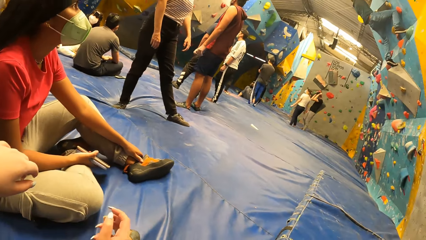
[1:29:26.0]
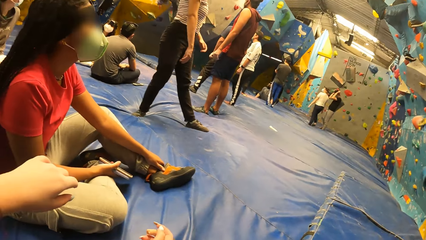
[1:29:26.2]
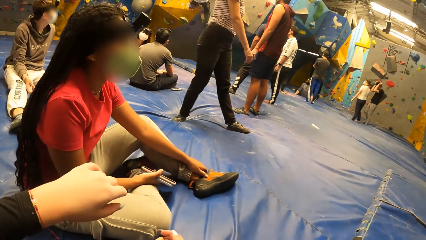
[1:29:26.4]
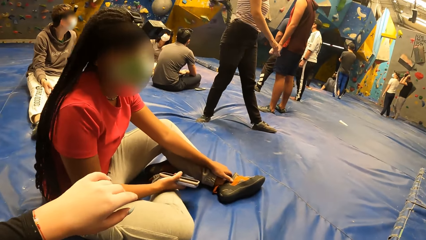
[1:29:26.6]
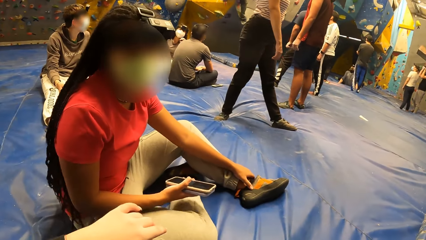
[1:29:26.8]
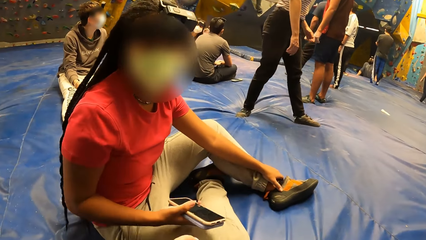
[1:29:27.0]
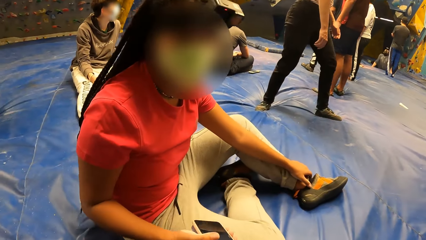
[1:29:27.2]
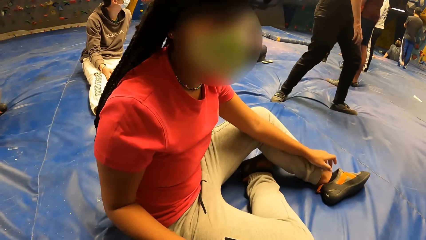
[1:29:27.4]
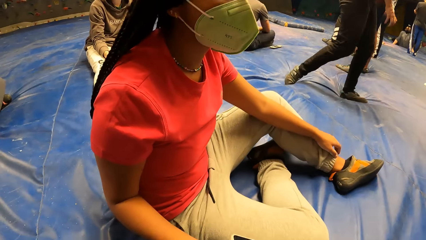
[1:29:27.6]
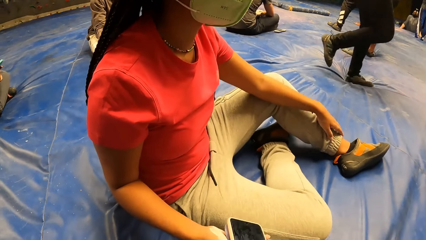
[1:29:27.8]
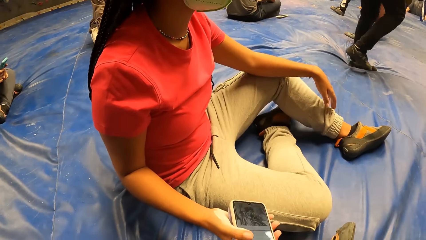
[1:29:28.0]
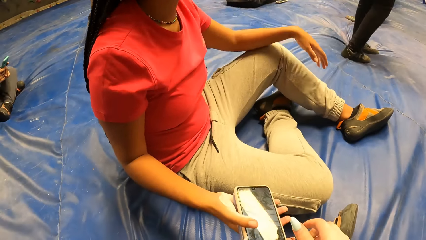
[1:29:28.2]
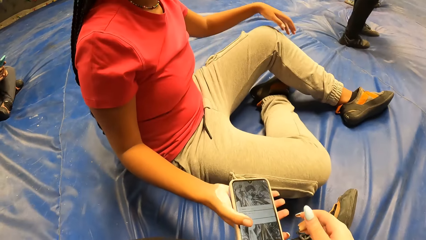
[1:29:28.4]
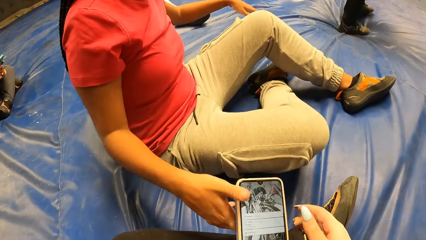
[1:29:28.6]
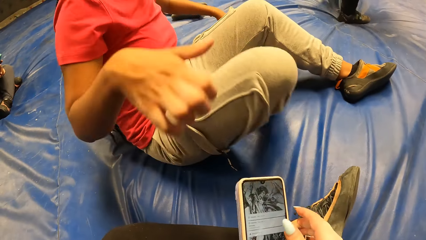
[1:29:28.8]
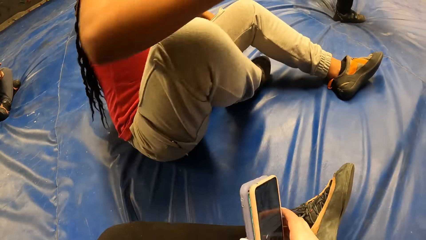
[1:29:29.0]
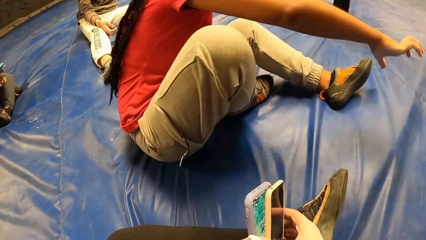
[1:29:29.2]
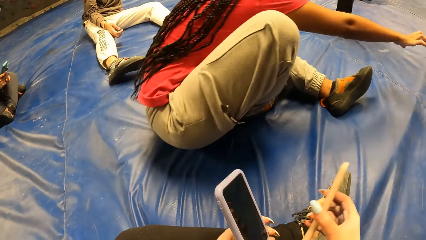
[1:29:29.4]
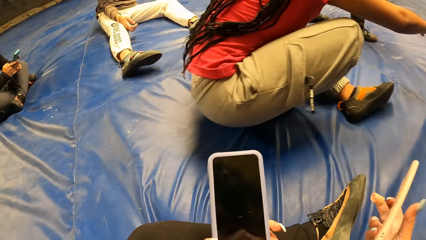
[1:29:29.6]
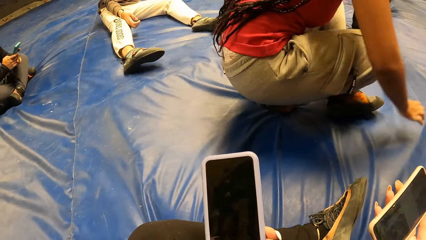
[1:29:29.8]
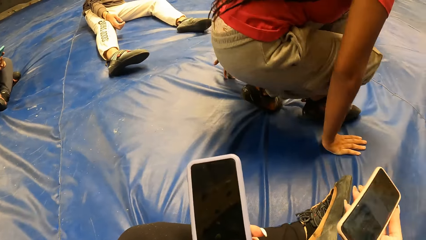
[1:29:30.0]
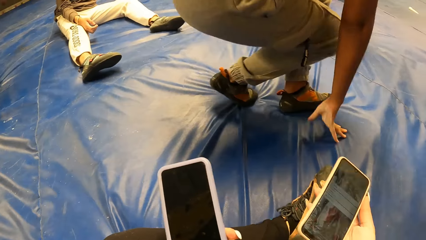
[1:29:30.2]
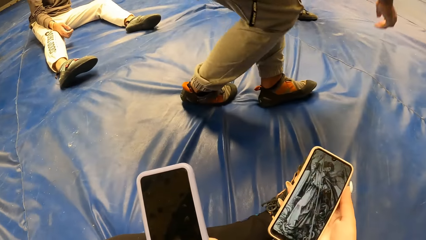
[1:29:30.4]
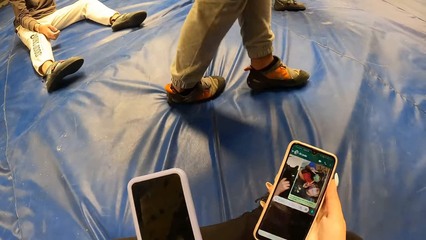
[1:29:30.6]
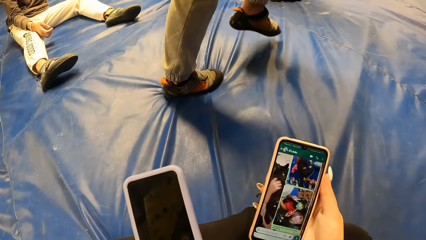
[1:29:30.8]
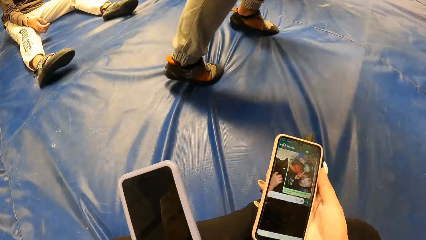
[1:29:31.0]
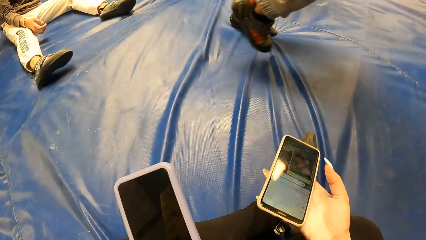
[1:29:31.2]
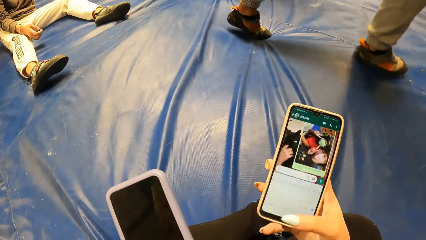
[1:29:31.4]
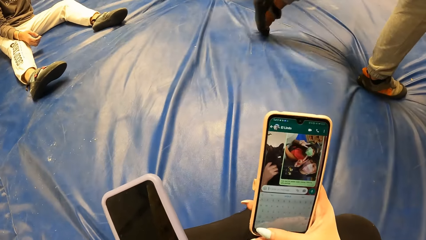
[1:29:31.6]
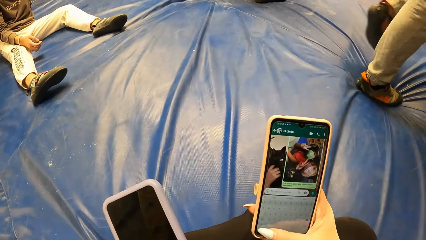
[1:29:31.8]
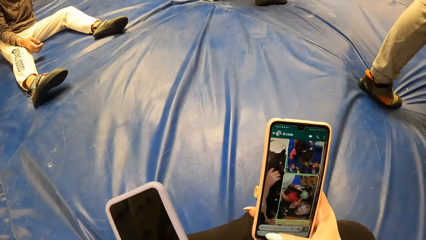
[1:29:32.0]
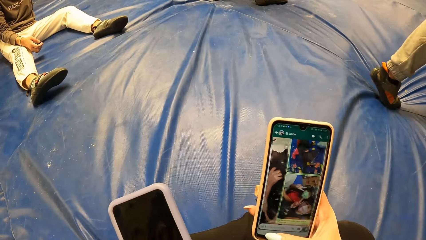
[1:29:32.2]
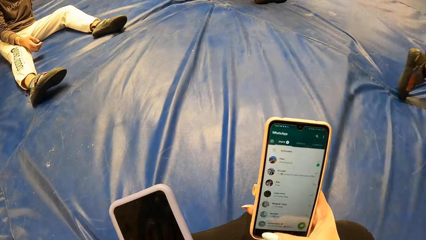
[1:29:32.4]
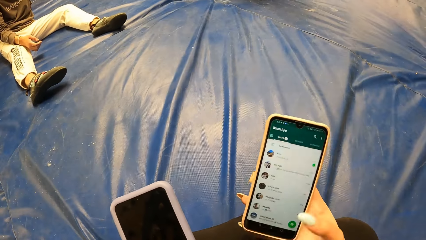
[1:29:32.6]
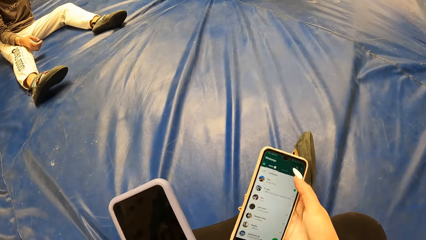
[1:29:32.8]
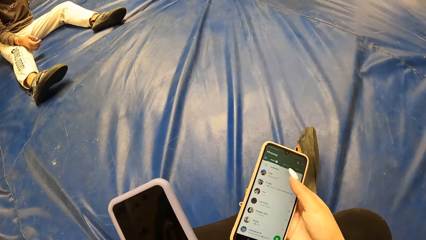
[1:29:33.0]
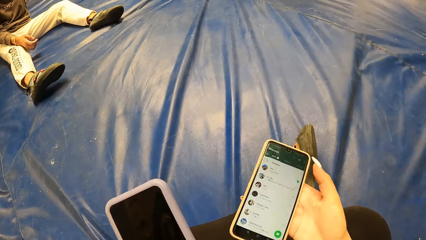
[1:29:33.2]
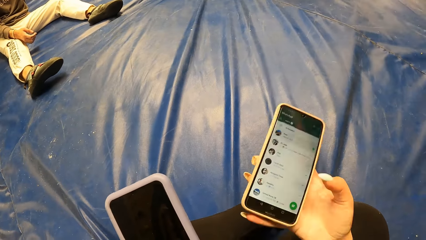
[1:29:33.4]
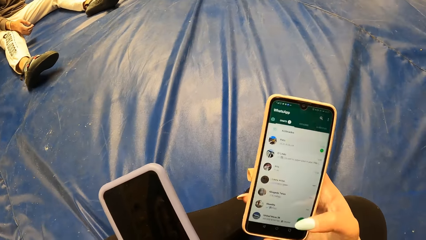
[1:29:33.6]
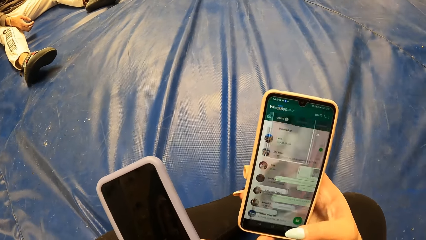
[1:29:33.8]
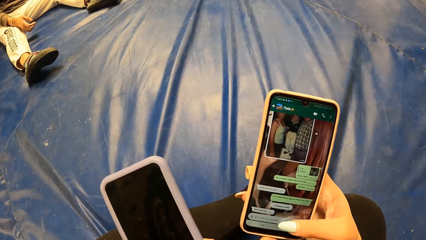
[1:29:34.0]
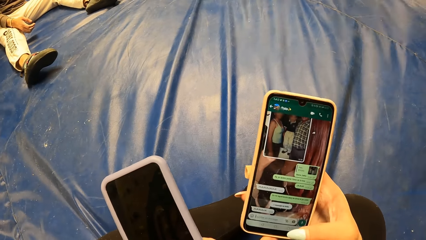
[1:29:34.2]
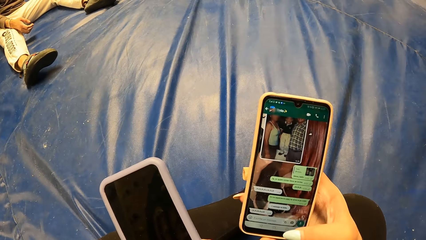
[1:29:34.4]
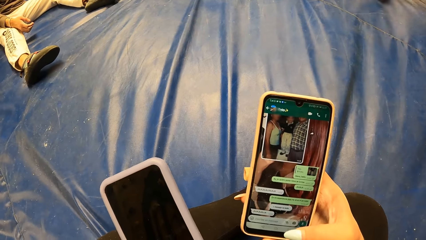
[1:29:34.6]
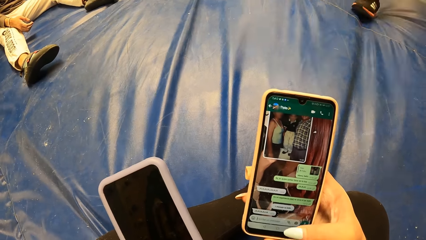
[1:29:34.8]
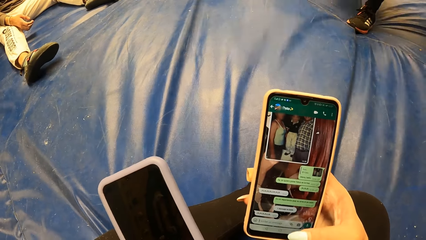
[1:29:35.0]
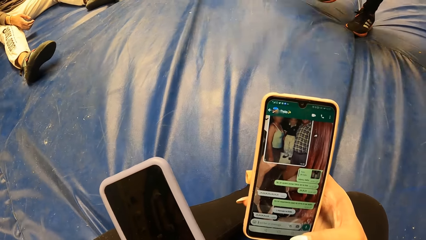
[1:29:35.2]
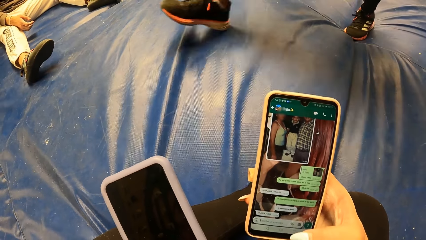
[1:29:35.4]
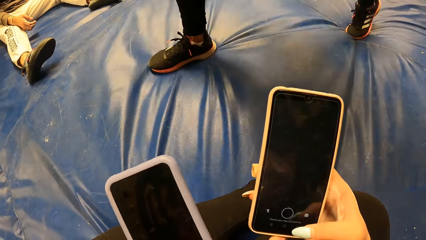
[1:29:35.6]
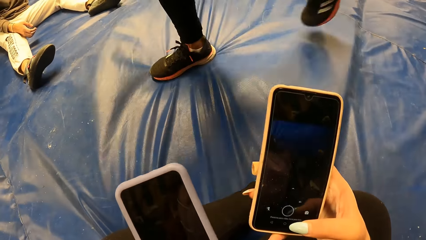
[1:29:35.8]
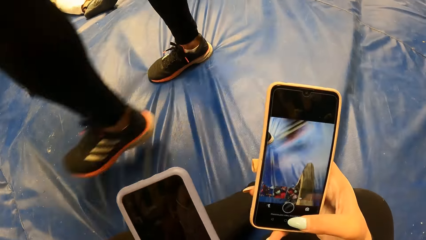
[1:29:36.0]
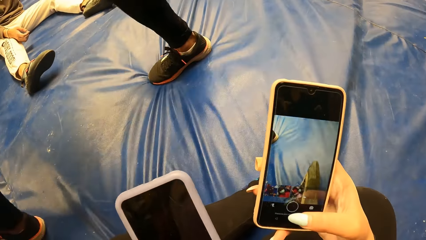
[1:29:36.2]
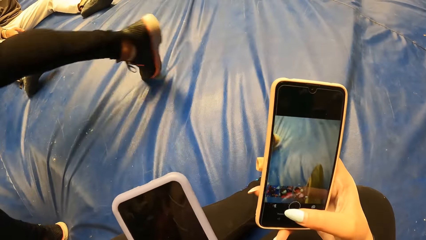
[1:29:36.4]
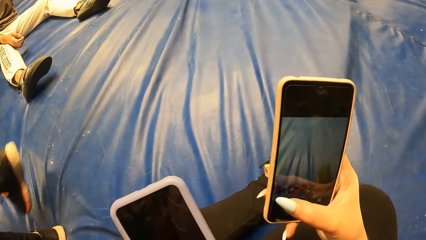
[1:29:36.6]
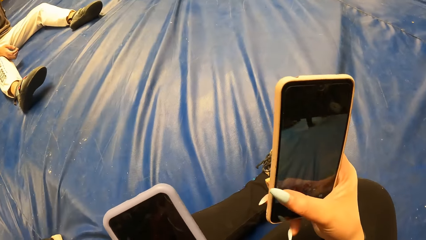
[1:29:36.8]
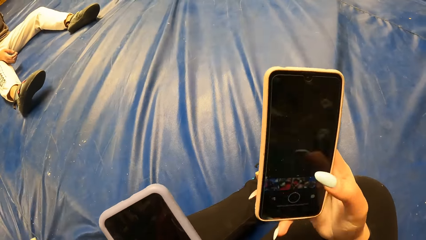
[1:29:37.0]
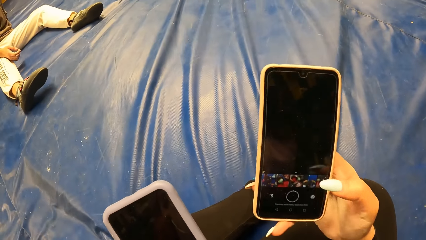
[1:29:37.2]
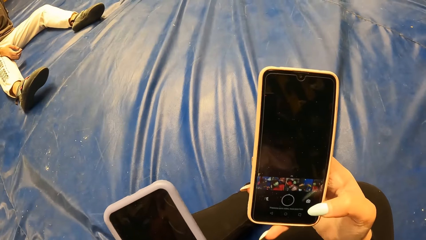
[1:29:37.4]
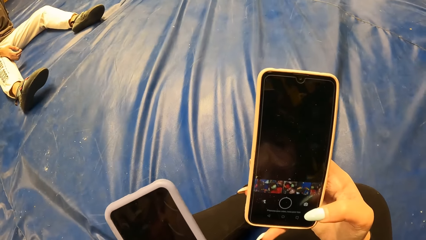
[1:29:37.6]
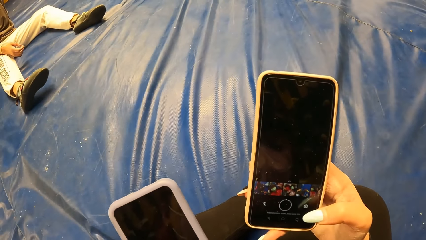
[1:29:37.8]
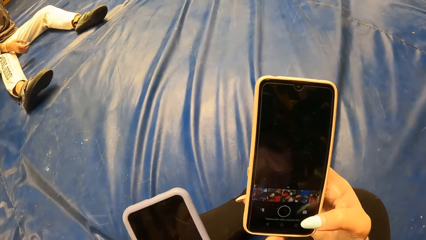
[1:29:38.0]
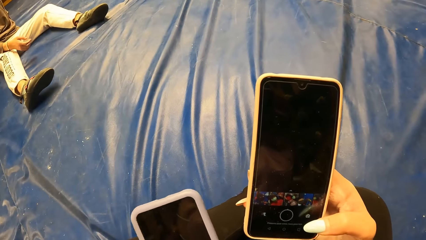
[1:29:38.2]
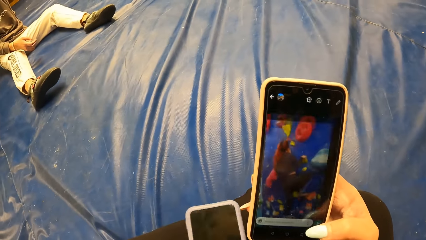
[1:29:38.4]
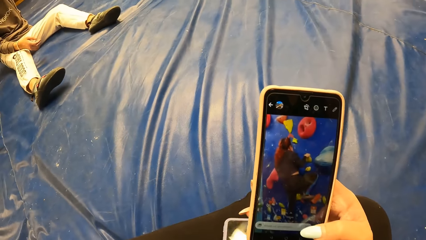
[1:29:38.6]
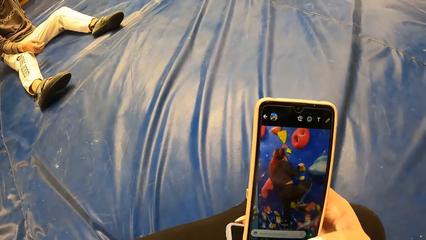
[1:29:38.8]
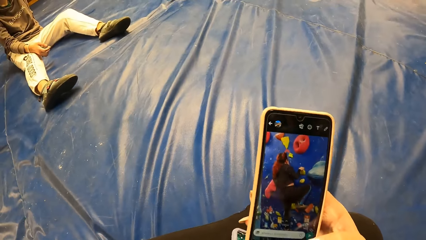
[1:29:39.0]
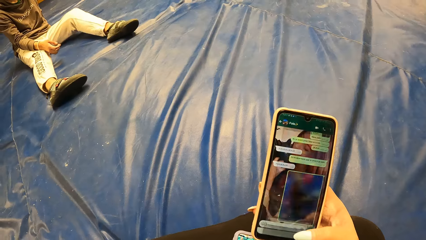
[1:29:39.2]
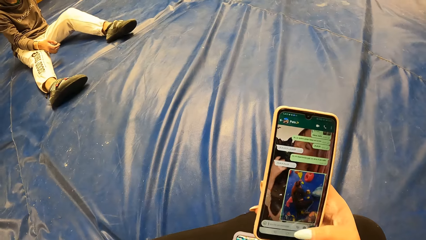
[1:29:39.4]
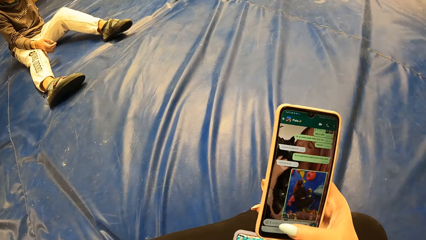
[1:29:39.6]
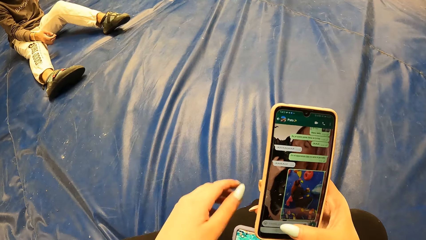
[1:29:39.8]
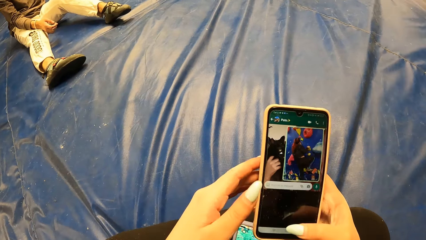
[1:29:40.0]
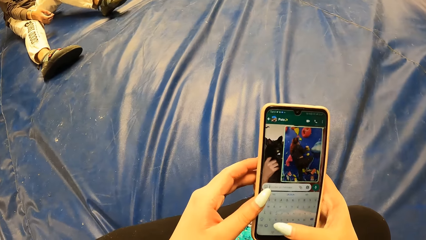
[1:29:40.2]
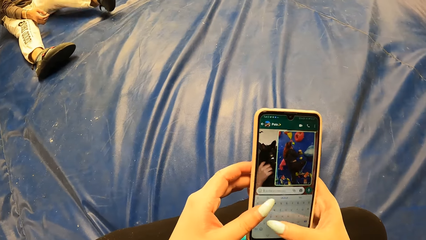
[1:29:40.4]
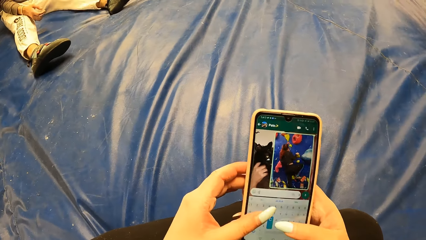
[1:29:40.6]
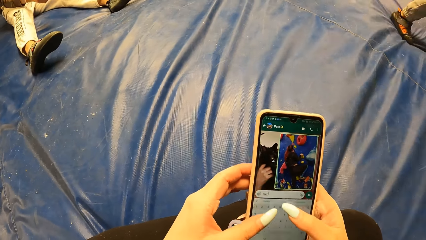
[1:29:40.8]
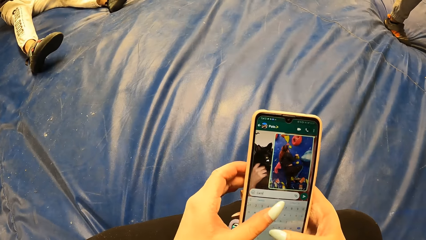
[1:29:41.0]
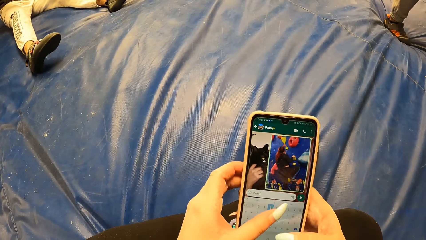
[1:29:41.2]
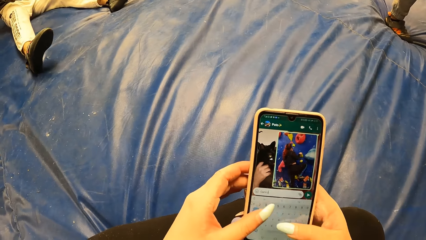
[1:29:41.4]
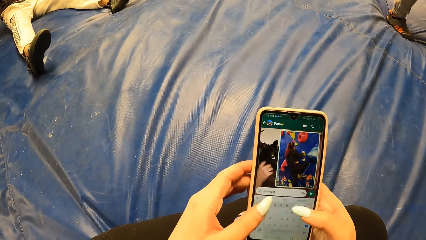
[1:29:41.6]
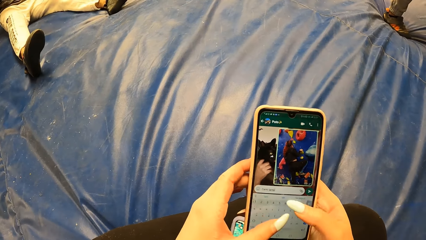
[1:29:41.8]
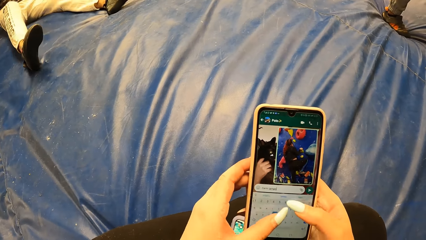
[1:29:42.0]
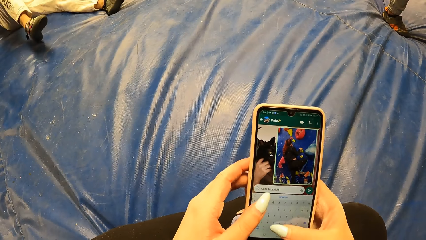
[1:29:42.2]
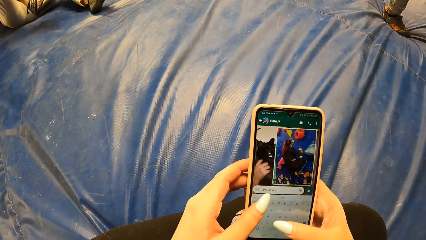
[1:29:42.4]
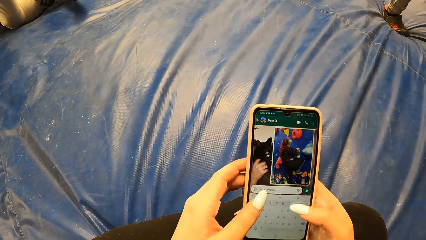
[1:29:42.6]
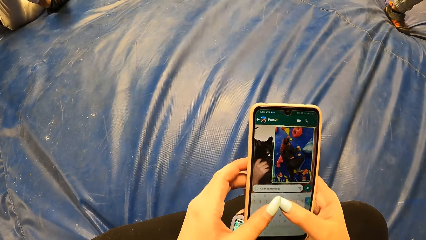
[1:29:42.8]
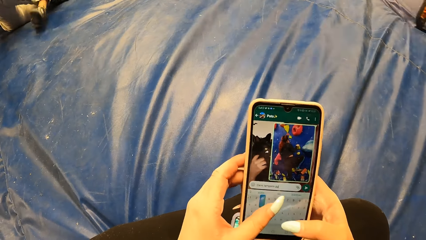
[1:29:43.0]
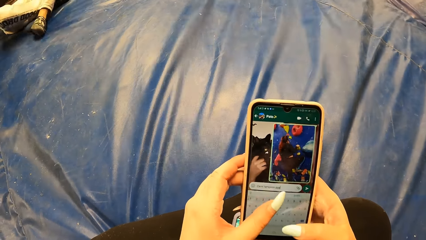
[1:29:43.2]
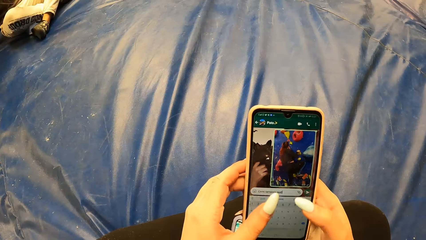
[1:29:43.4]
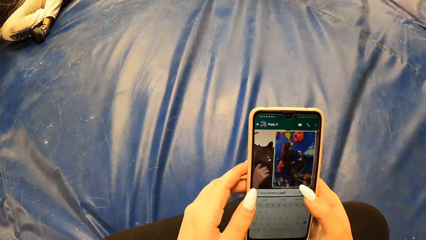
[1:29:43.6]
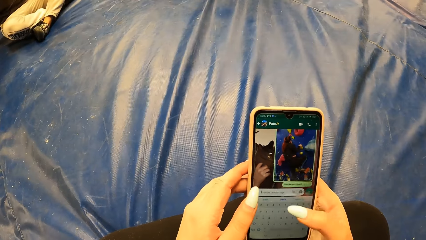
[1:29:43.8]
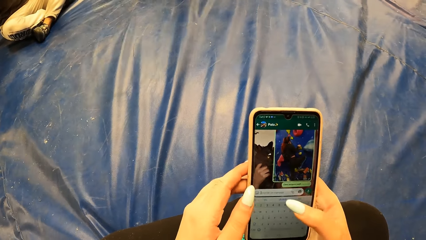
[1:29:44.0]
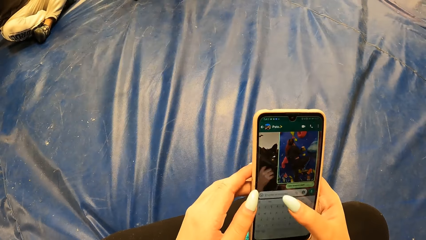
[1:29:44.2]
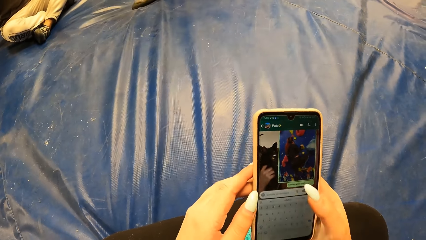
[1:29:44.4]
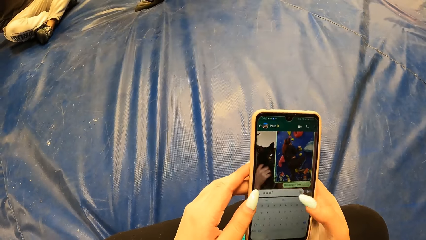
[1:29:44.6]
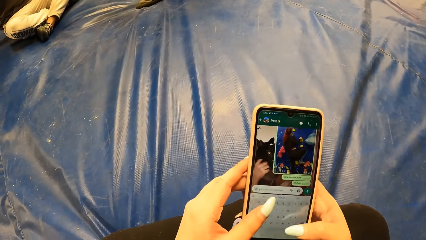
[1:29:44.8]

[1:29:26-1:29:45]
A woman gives the camera wearer the phone. The camera wearer collects two phones from the woman with both hands. They touch the phone.
